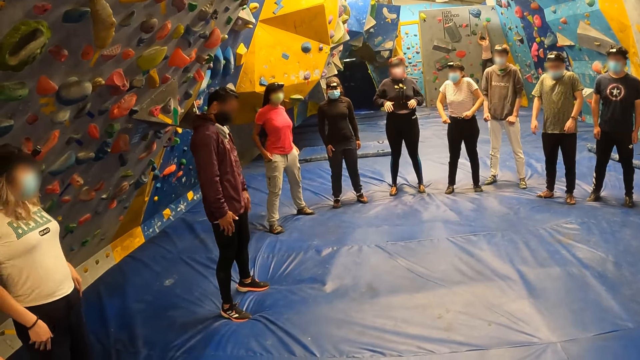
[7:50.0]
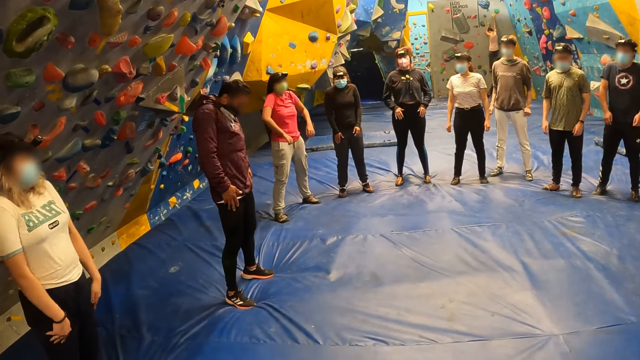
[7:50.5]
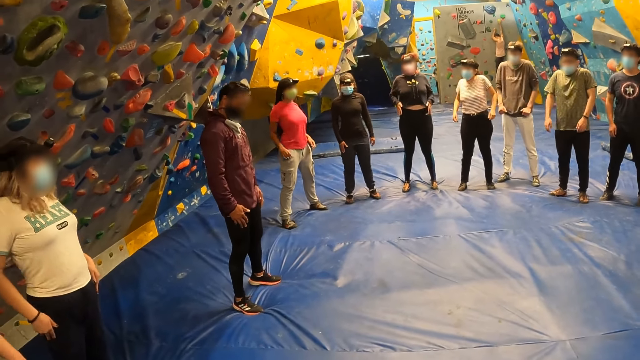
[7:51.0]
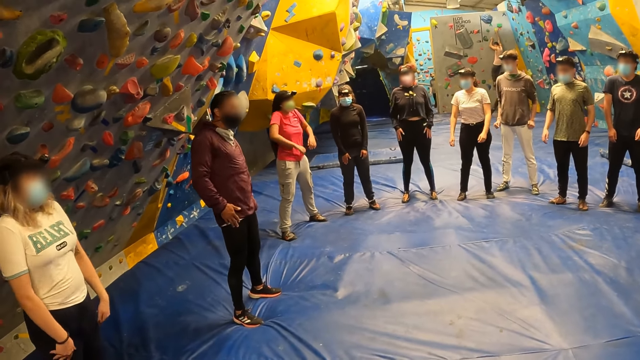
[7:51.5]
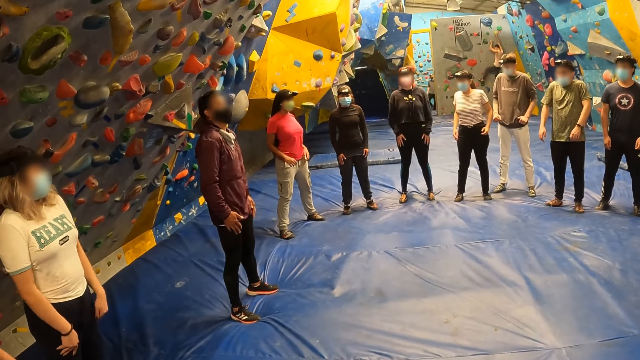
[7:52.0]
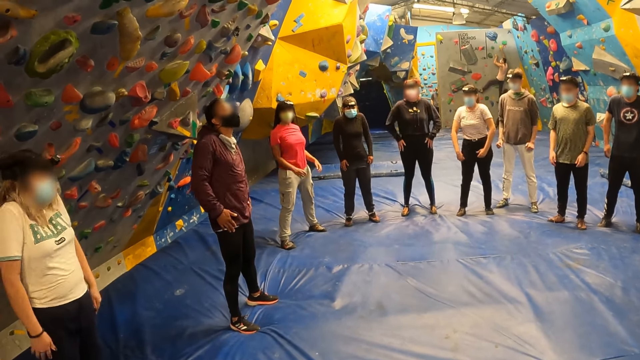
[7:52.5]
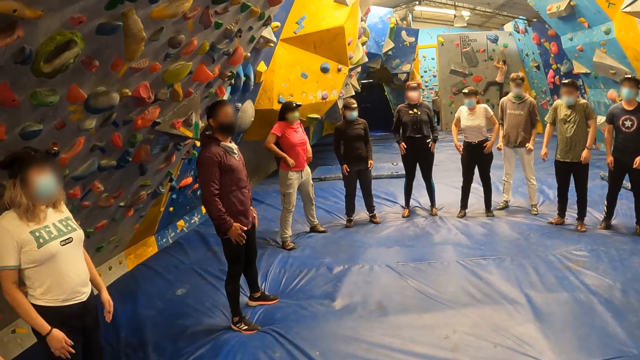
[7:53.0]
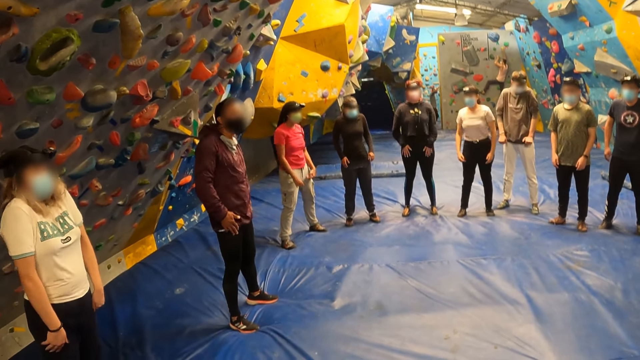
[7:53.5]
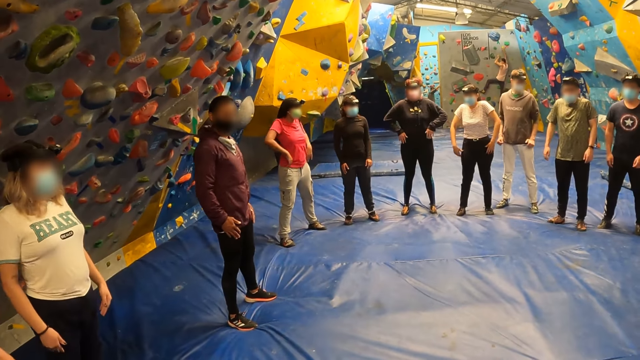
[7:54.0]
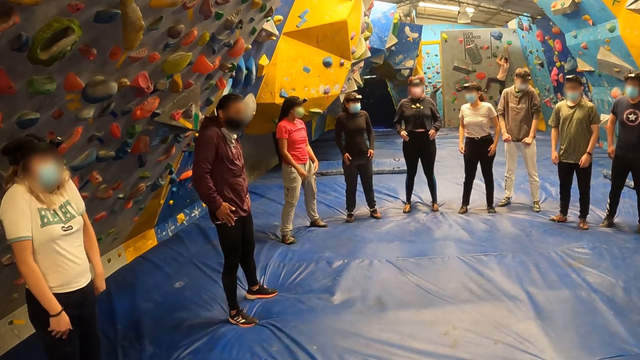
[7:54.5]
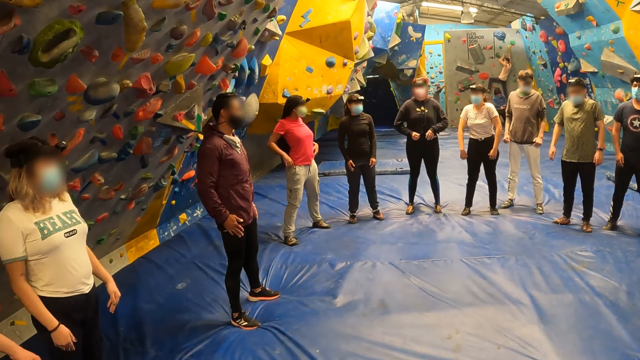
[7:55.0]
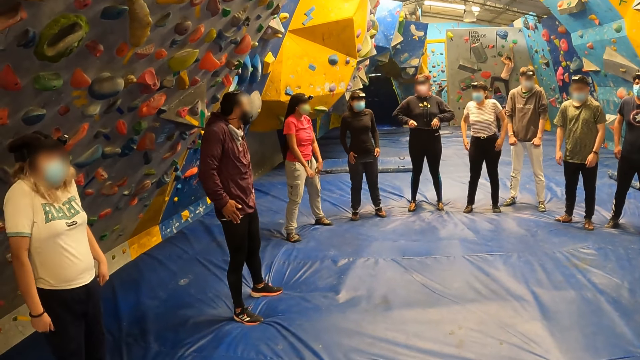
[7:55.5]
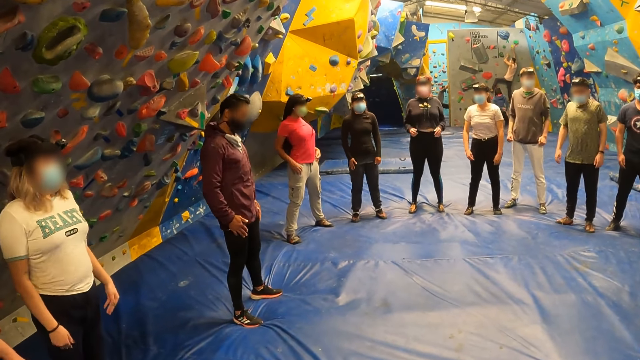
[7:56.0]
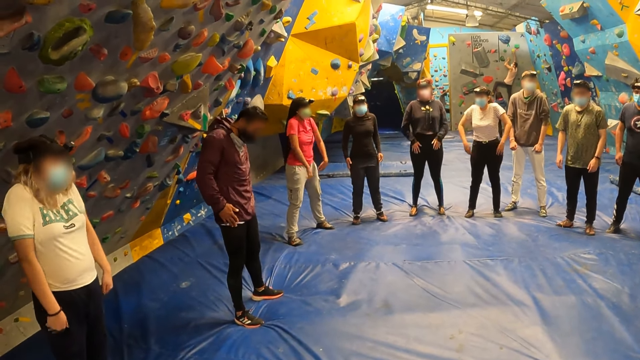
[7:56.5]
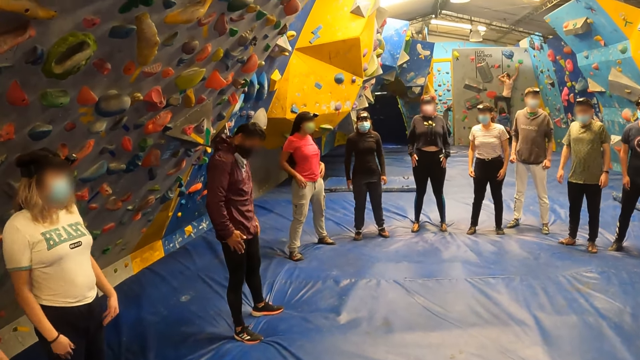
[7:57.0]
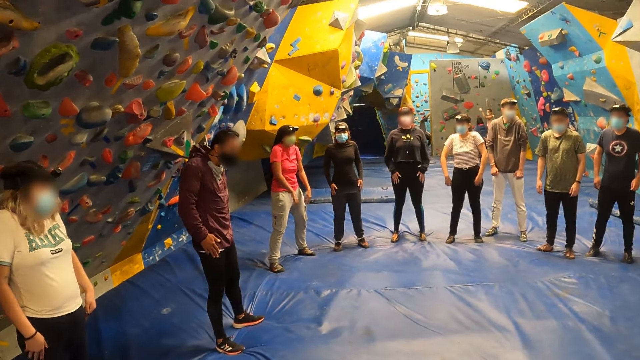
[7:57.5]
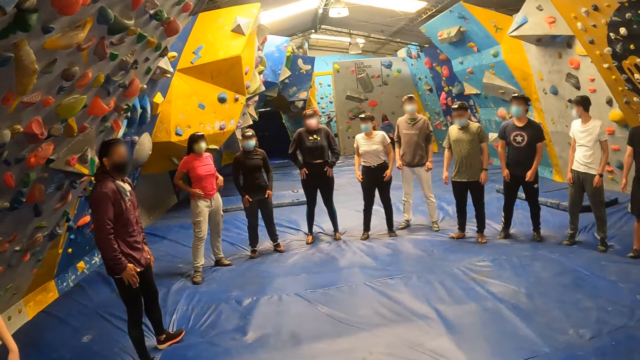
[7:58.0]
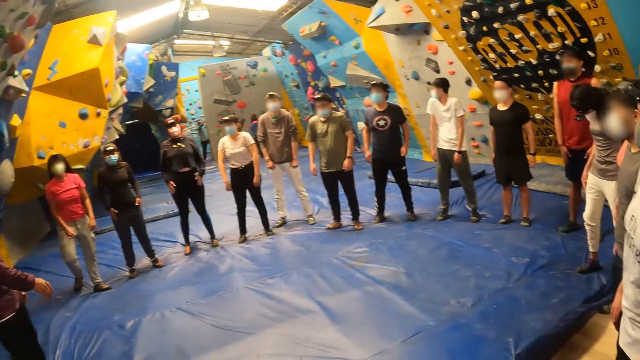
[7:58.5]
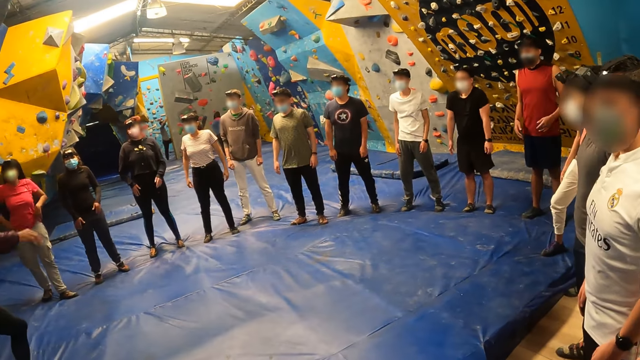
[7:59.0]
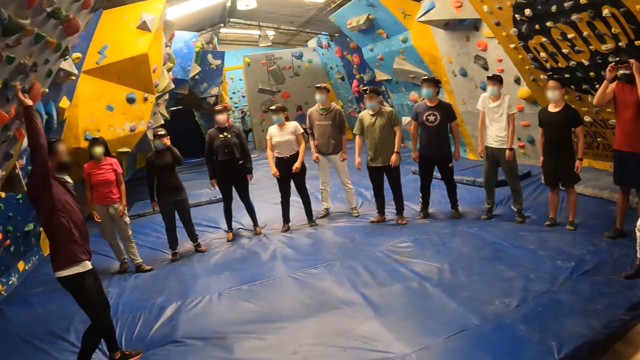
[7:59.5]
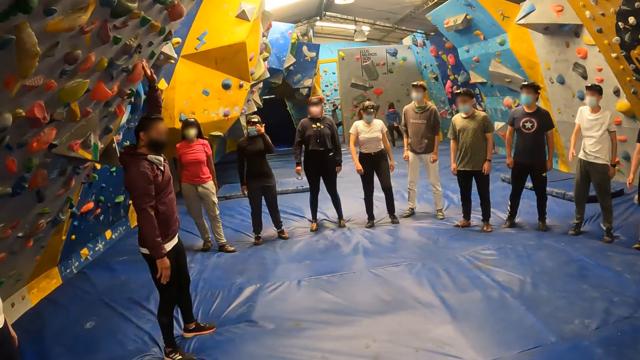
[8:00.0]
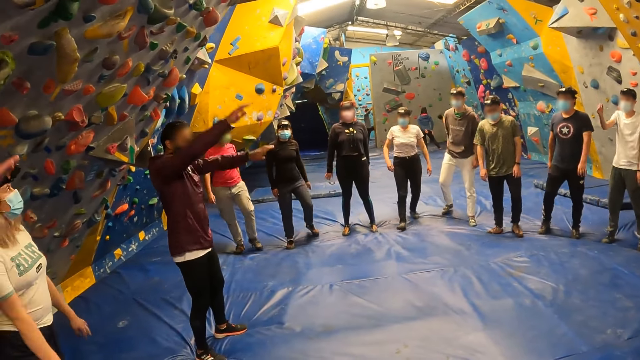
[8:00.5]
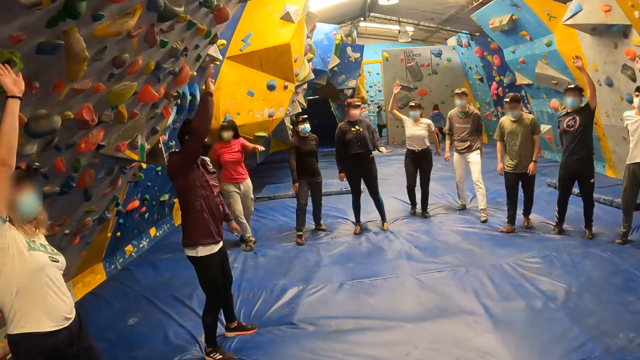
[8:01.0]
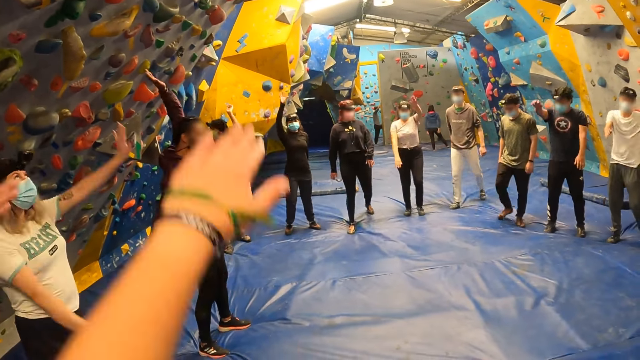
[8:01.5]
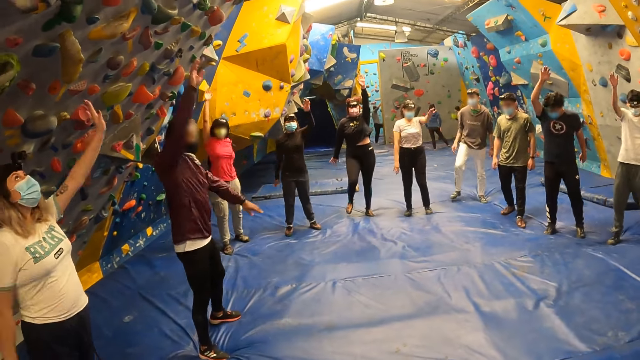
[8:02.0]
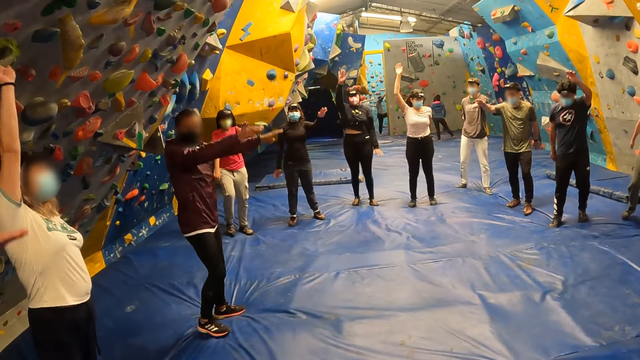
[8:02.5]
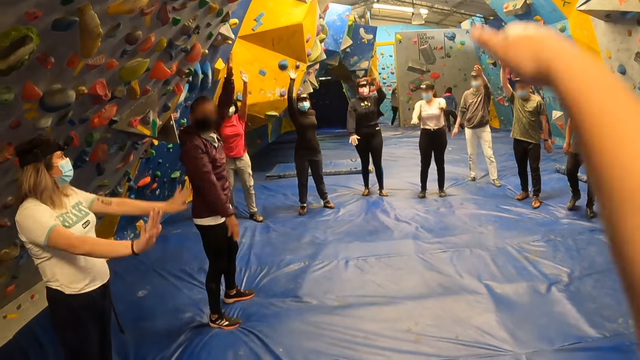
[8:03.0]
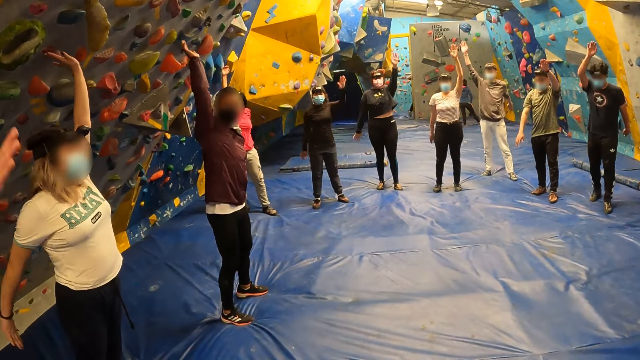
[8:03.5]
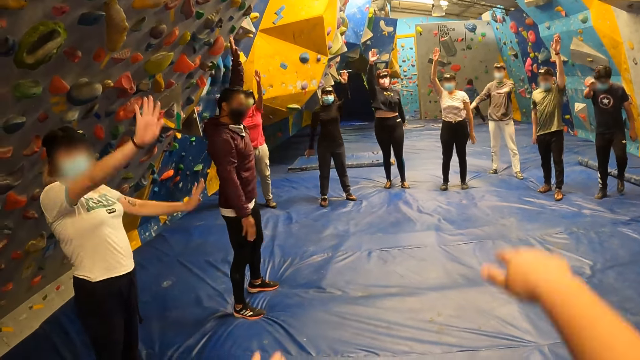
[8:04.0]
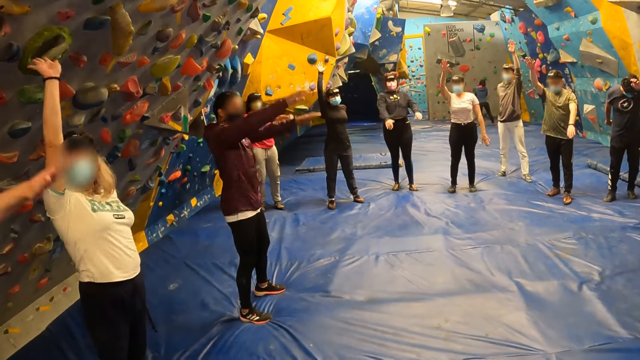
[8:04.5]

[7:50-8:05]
The camera wearer looks around the boulder gym. The instructor exercises his hands. The camera wearer stares at a man. The man demonstrates for the crowd. The woman exercises her hands. The camera wearer exercises her hands.

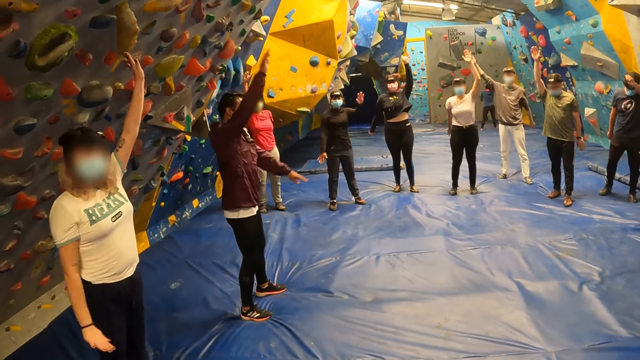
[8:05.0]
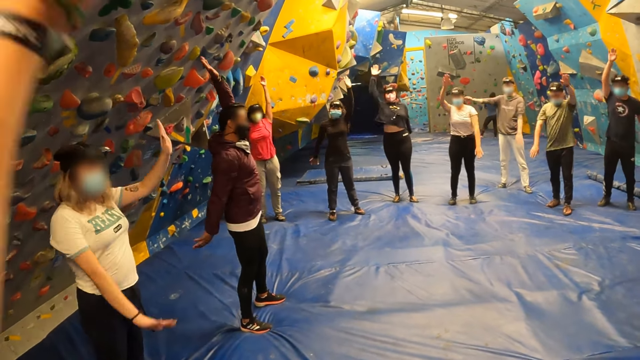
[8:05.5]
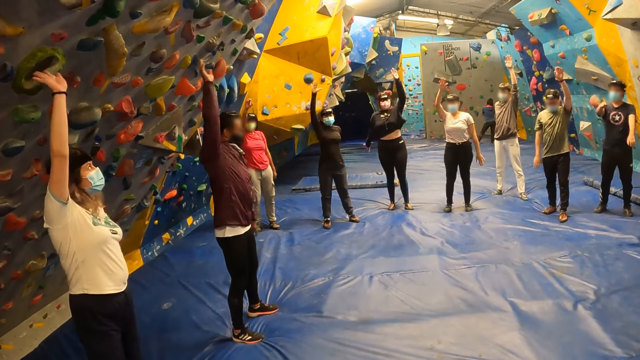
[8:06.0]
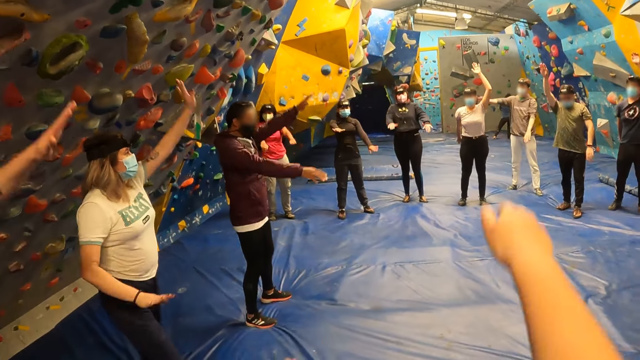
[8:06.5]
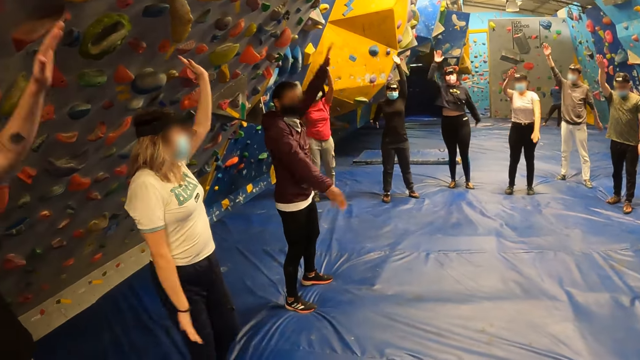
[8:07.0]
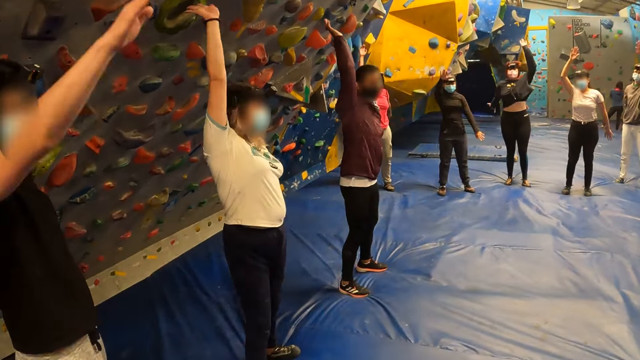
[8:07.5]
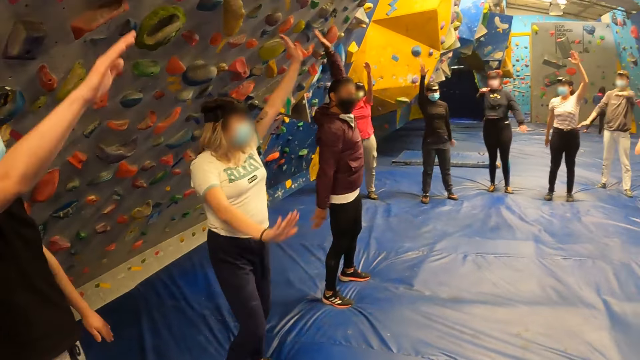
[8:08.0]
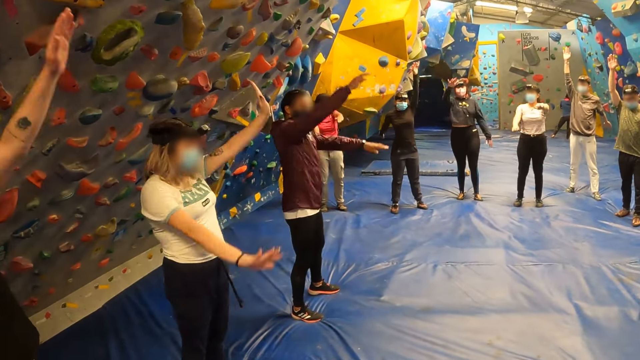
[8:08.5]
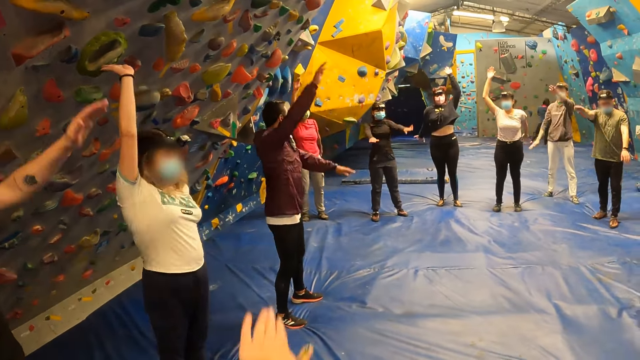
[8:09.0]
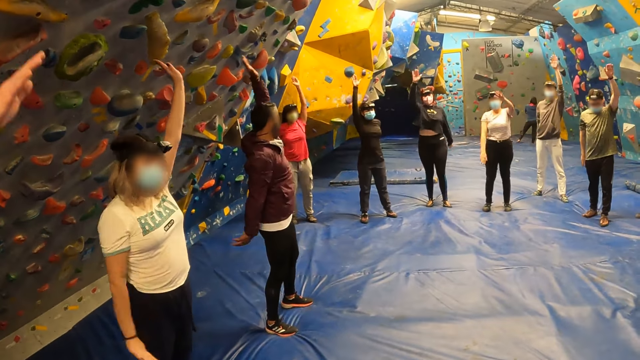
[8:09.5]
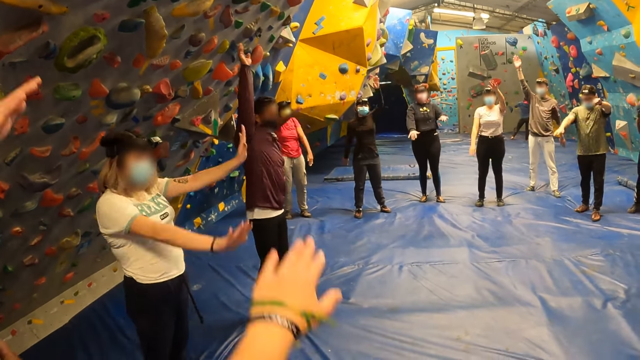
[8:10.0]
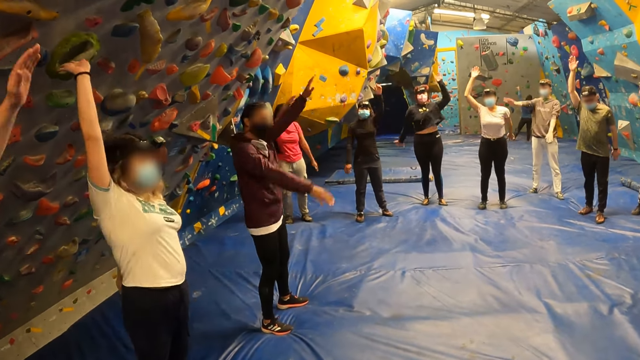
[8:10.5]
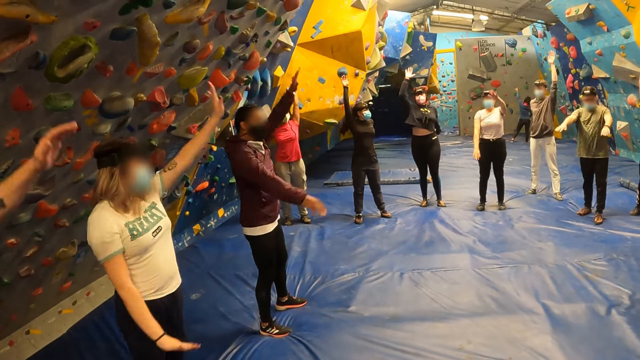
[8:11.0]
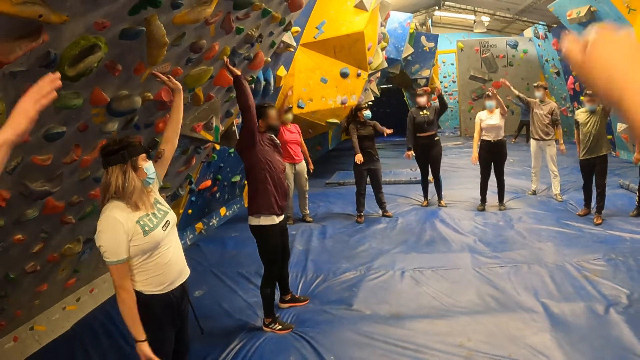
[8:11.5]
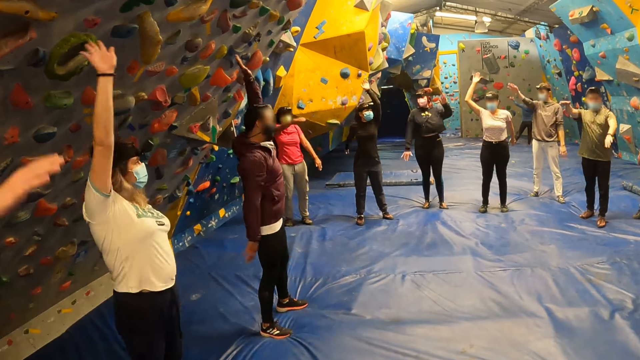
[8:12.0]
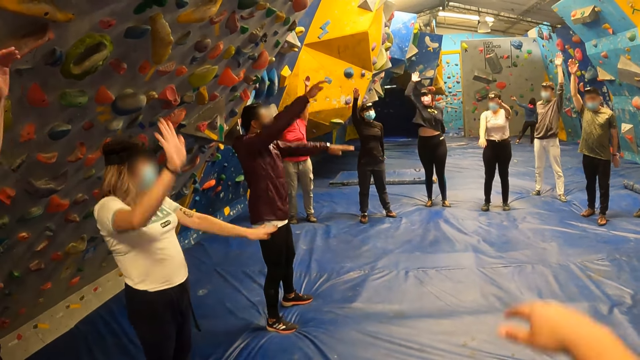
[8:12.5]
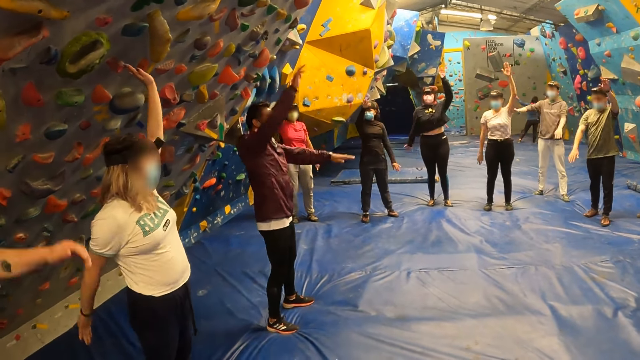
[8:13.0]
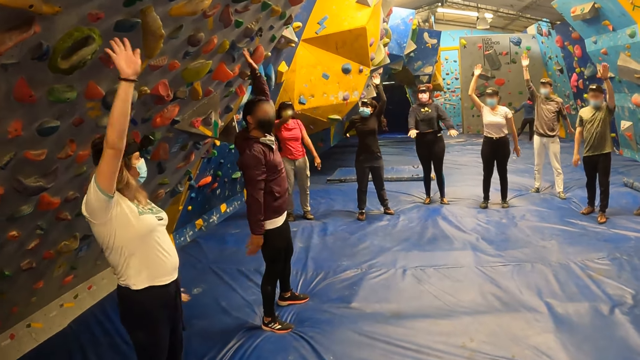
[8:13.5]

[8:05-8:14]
A man exercises his hands.
